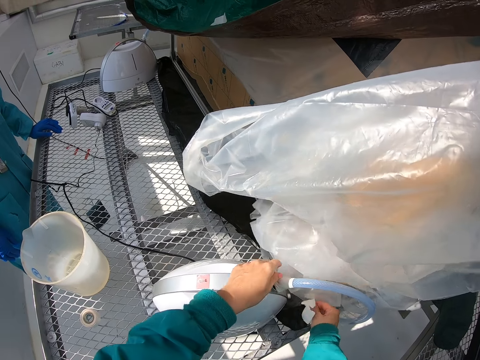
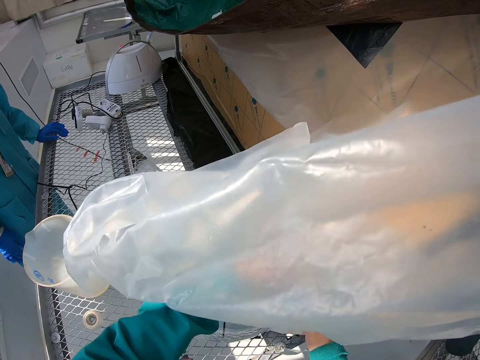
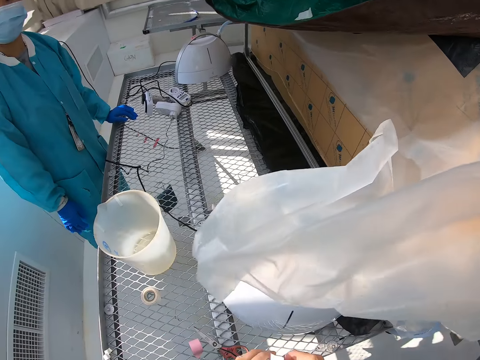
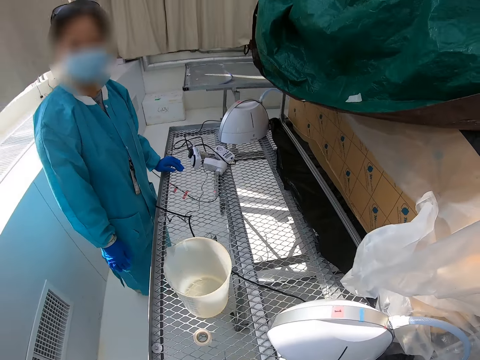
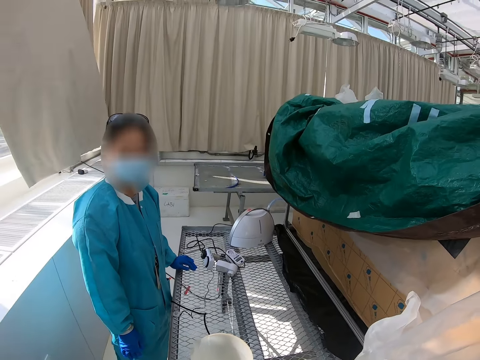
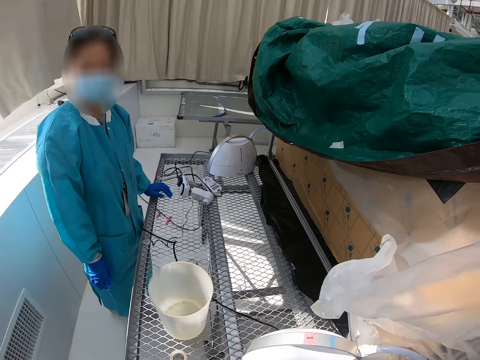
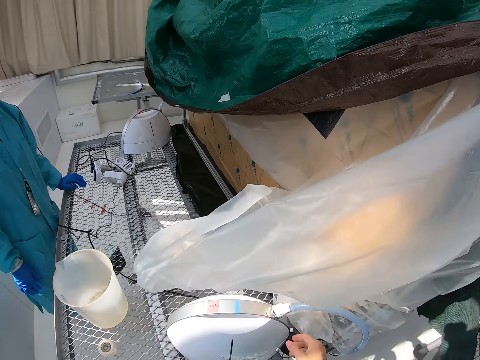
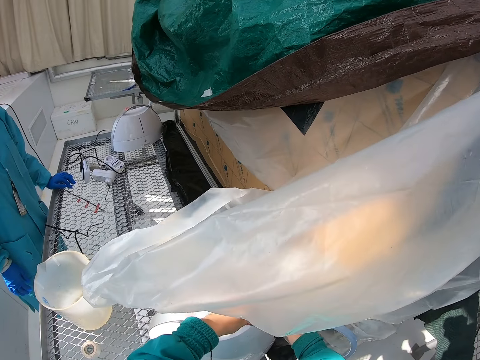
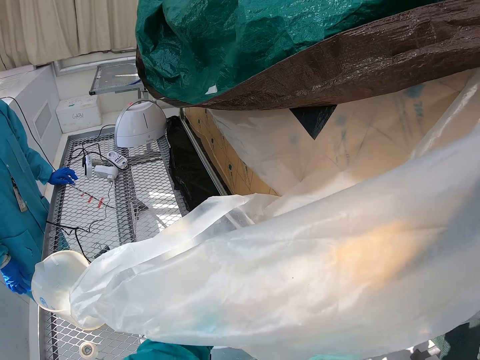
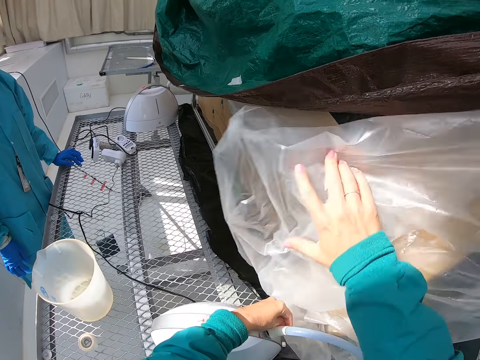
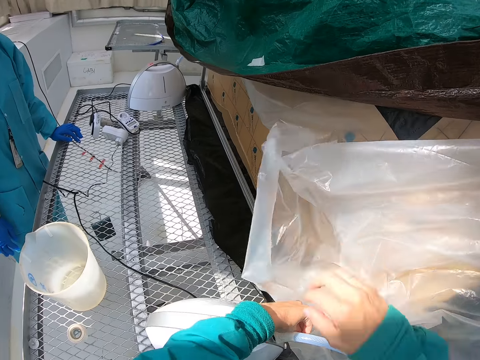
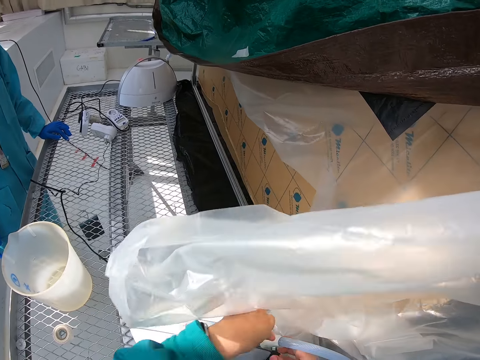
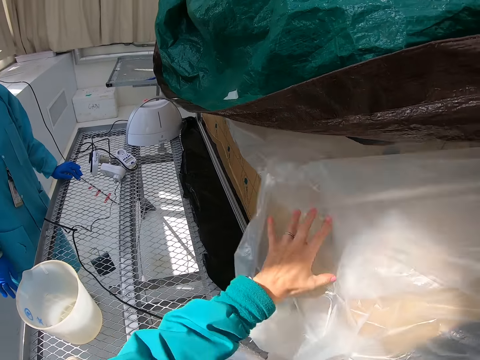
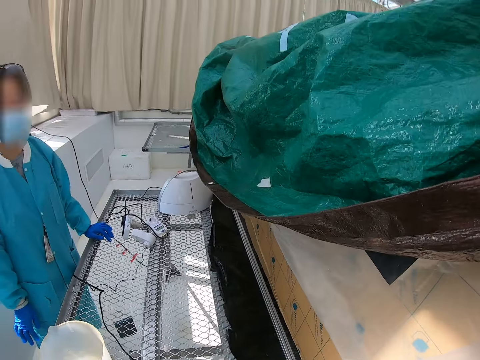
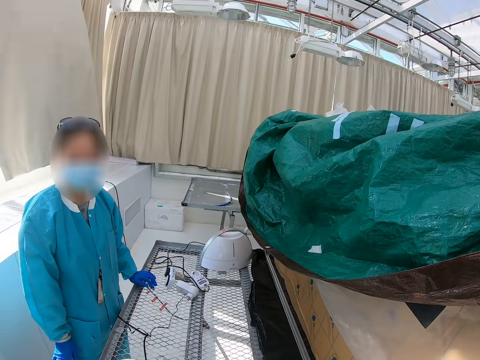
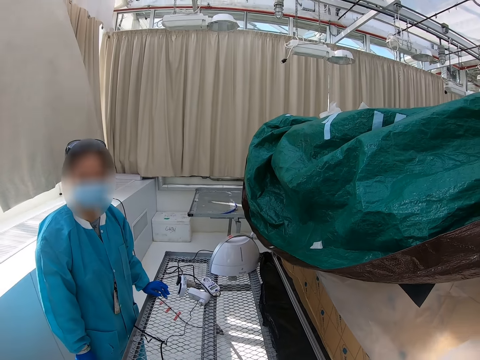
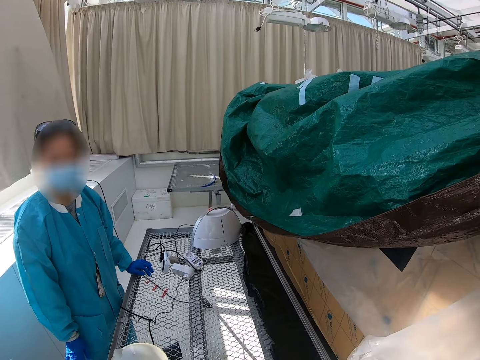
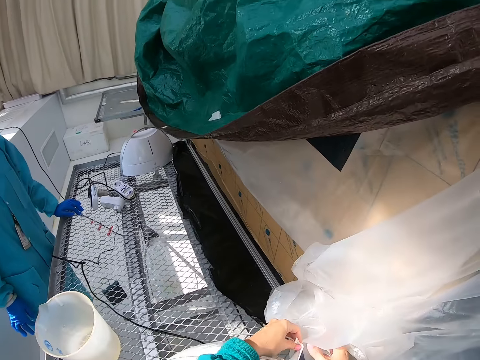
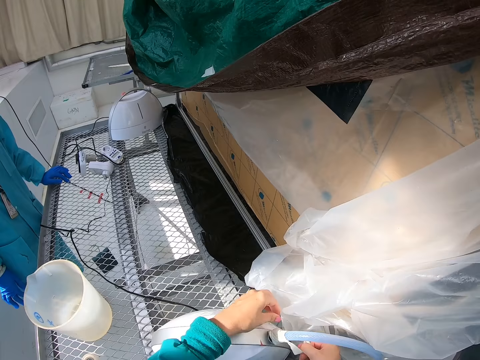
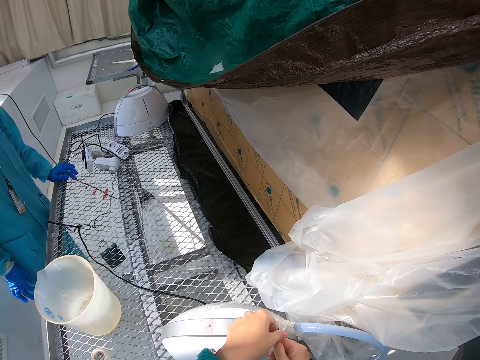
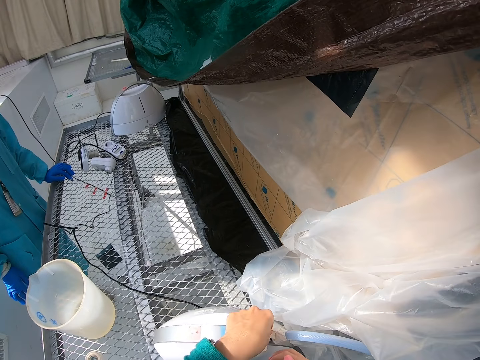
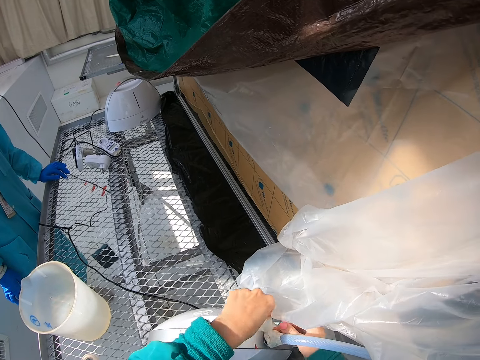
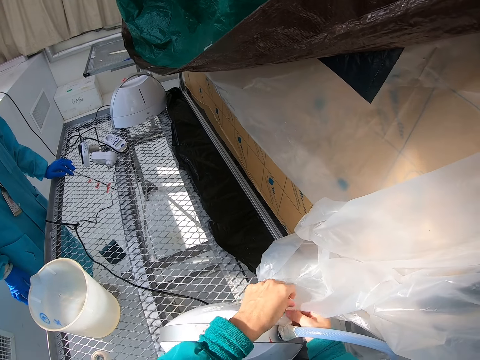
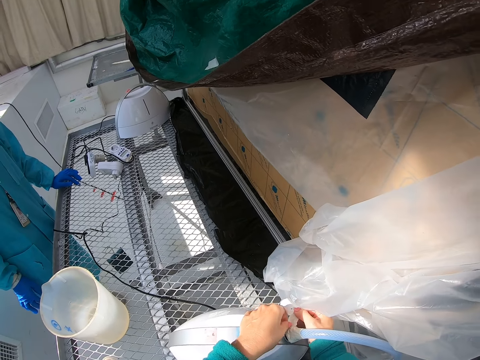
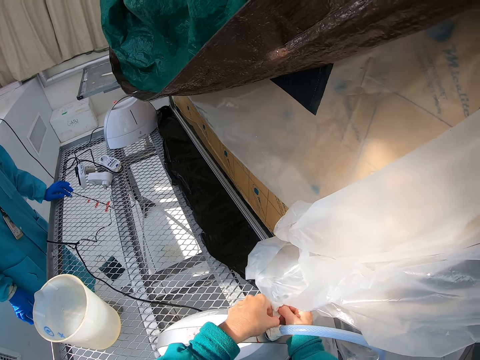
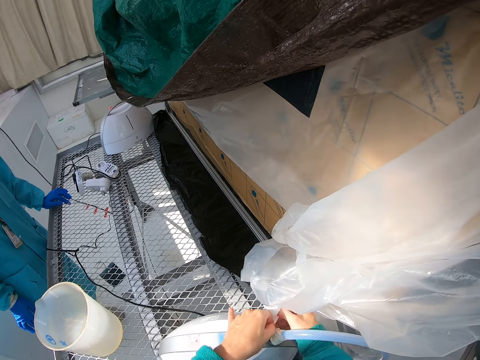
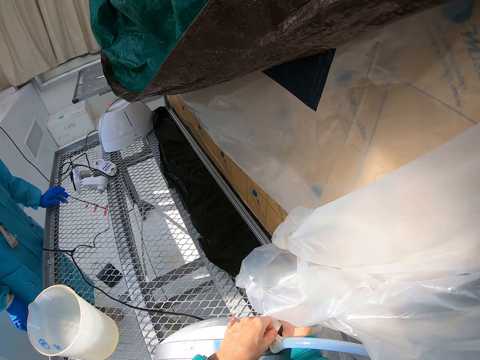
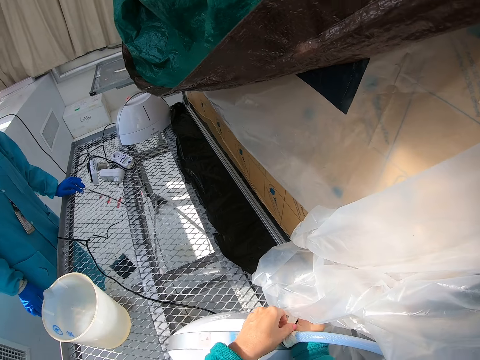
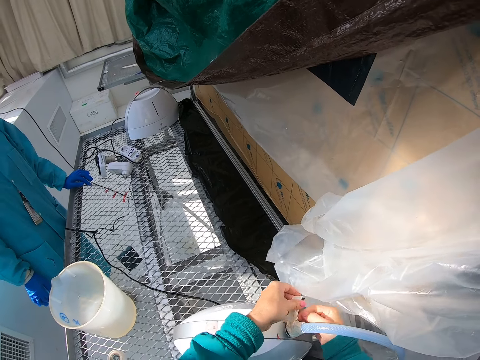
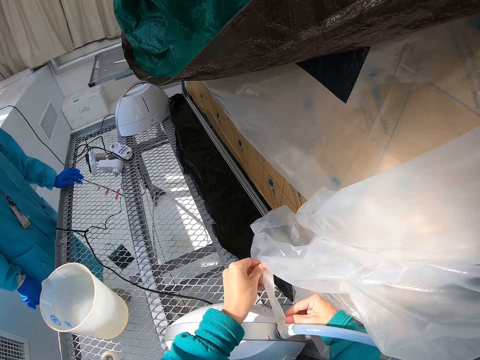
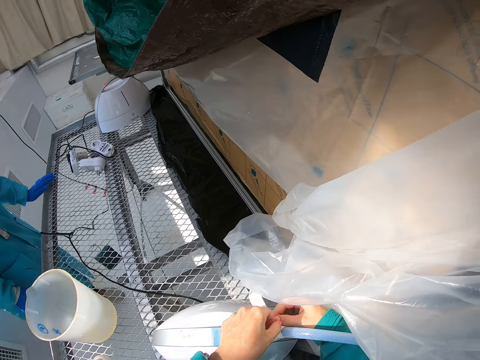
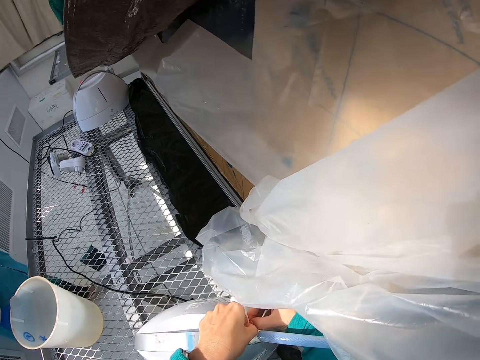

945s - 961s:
A lady stands in the room. The camera wearer reaches out for the pipe with both hands. They push the nylon paper upwards. They push the nylon paper upwards again. The lady stands in the room. The camera wearer removes the pipe. They reach out for the duct tape. They undo the duct tape around the pipe.

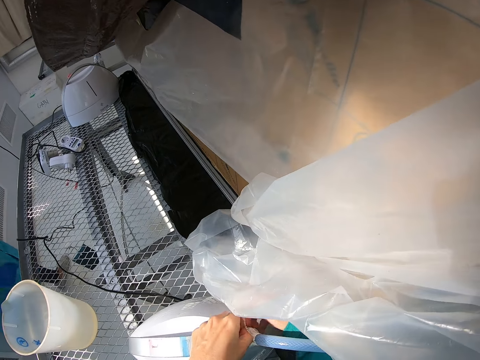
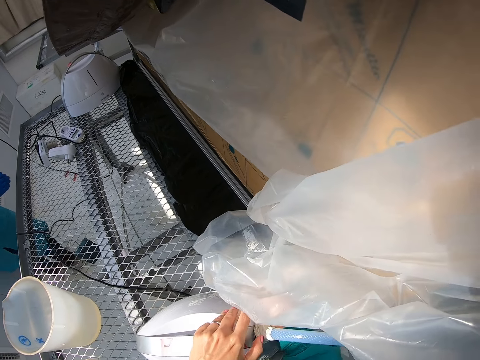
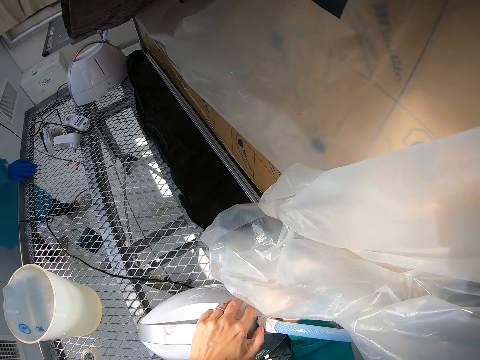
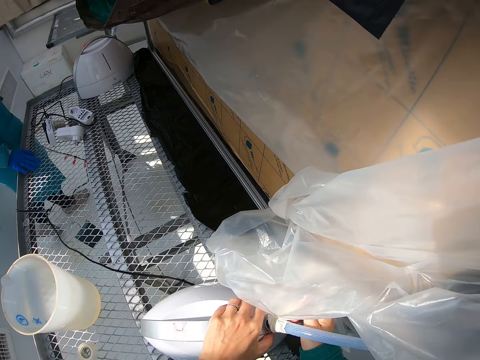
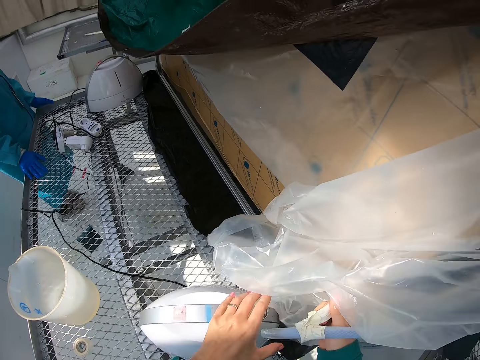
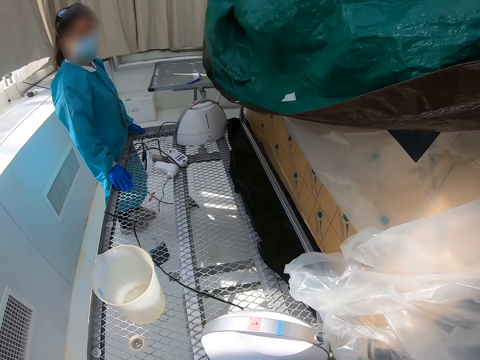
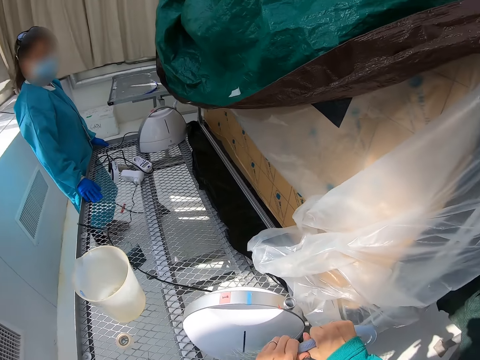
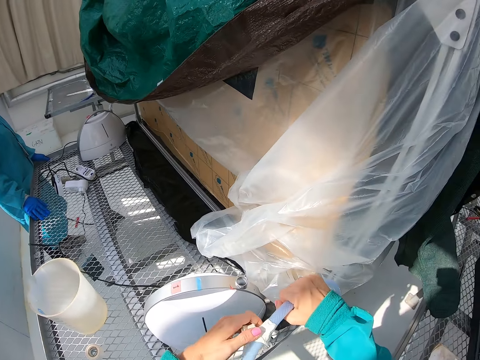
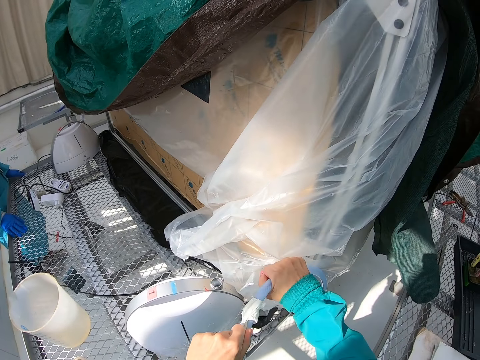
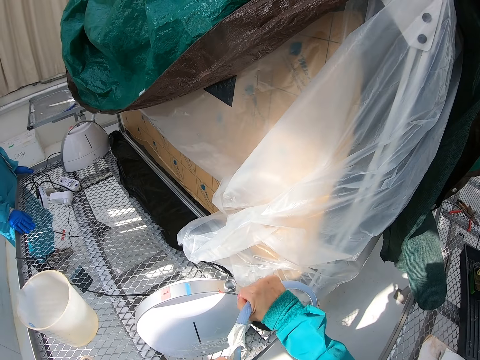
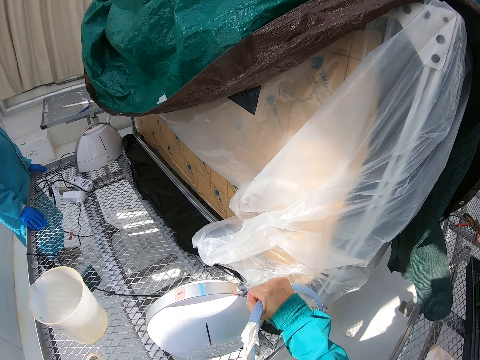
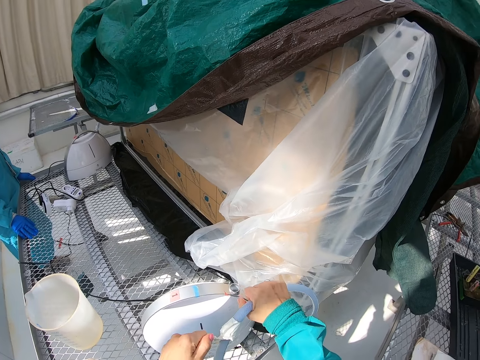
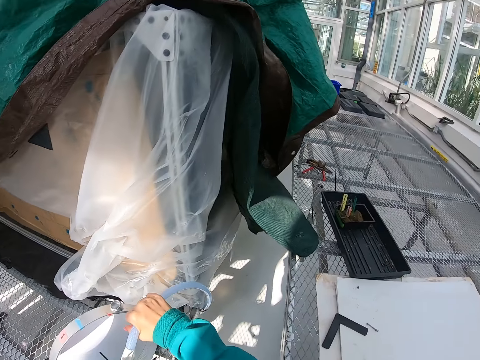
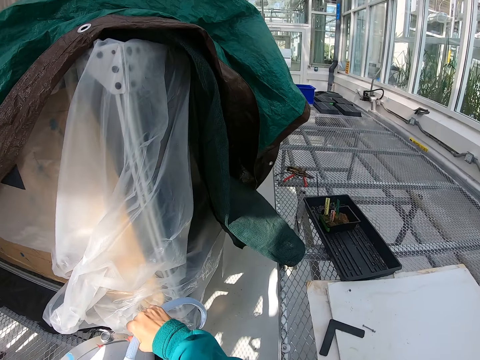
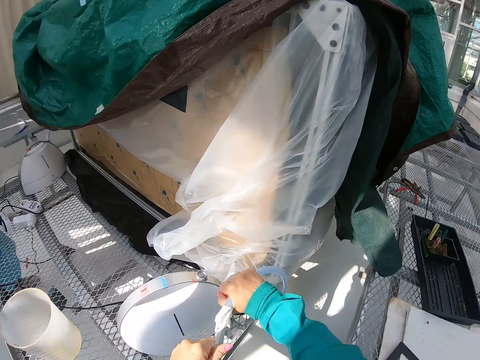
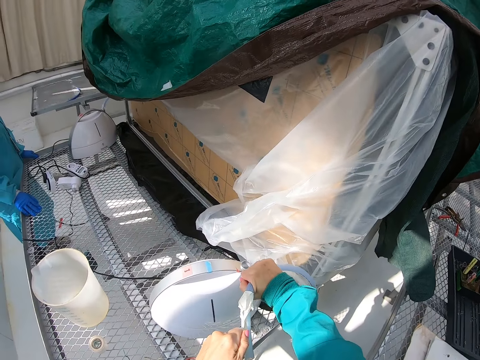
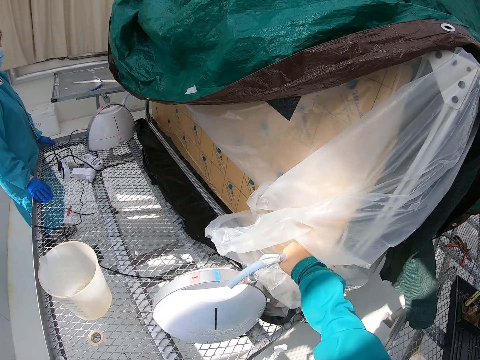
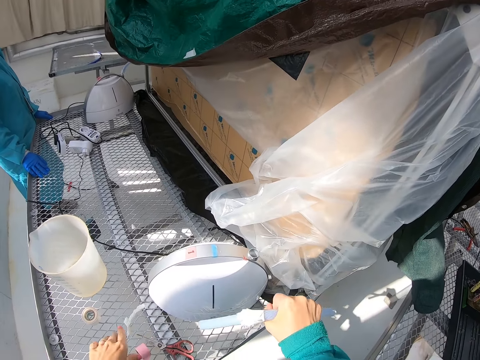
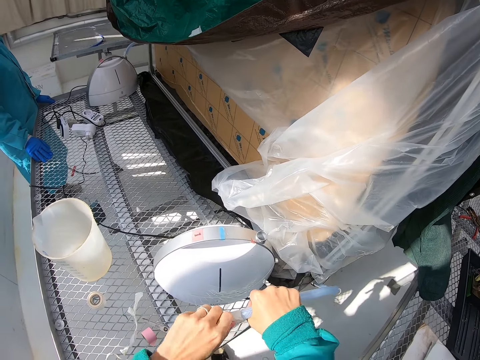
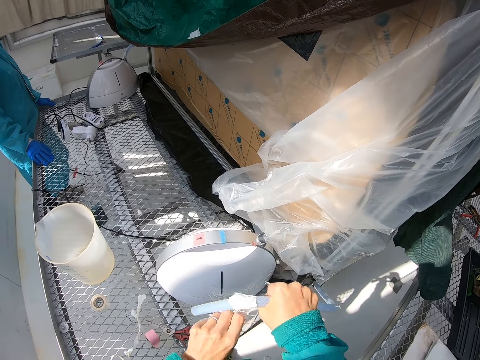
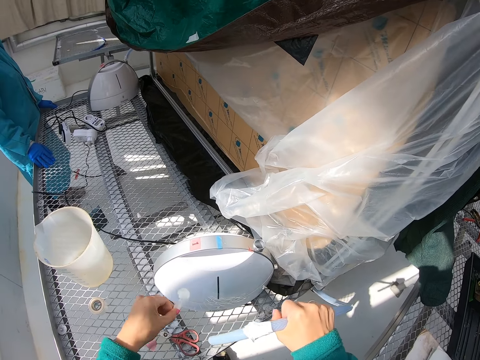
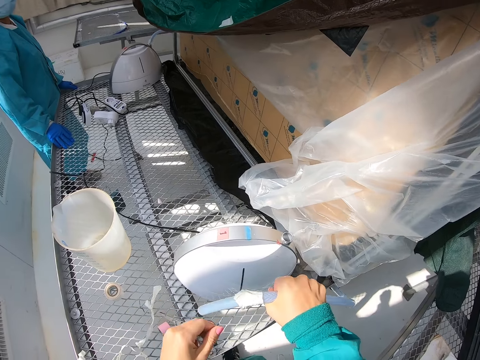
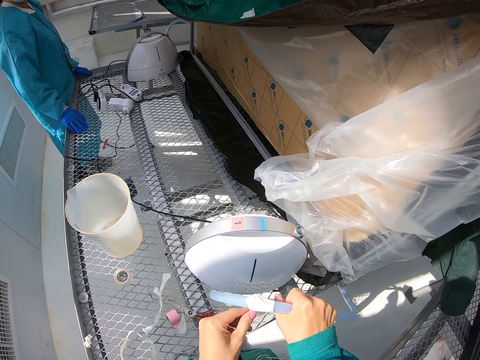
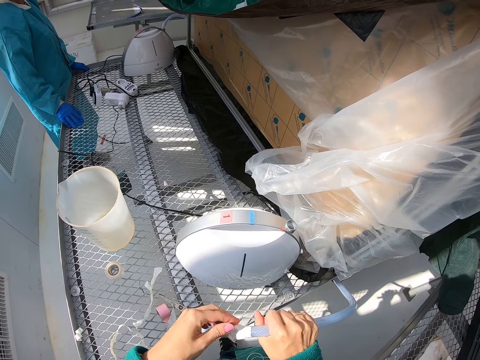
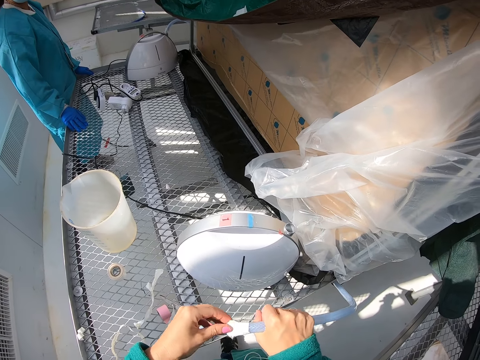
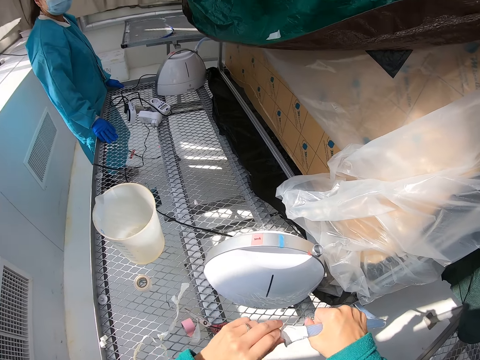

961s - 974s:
The camera wearer removes the pipe from something. They move away from something. They grab the pipe in both hands. They remove the duct tape from the pipe repeatedly.
